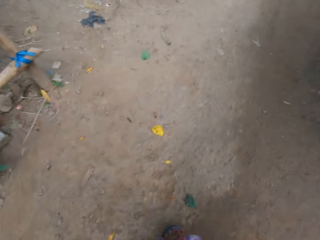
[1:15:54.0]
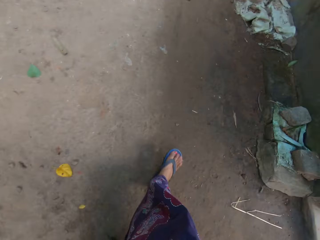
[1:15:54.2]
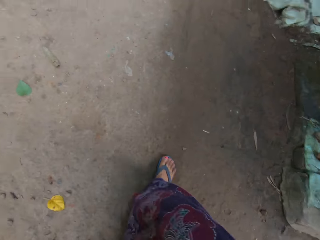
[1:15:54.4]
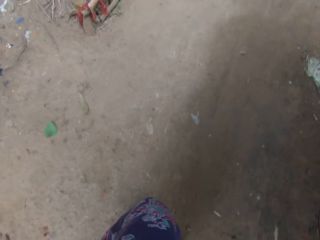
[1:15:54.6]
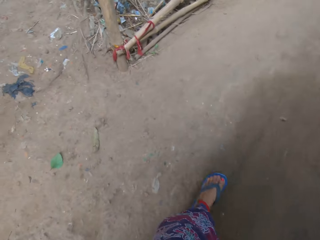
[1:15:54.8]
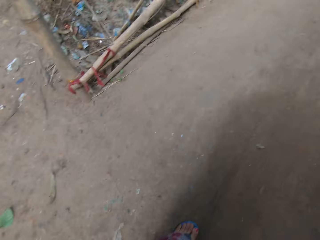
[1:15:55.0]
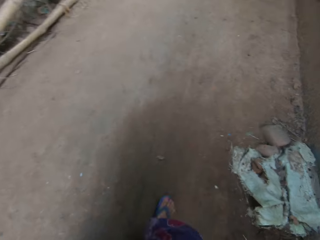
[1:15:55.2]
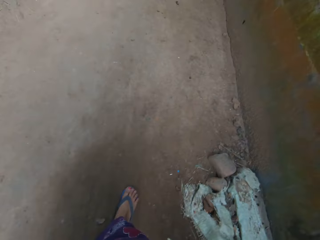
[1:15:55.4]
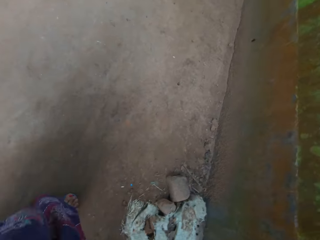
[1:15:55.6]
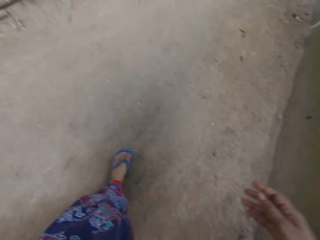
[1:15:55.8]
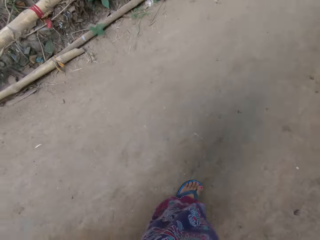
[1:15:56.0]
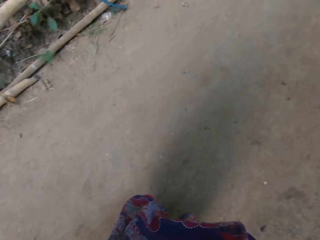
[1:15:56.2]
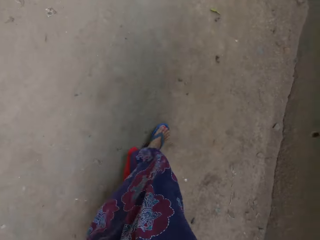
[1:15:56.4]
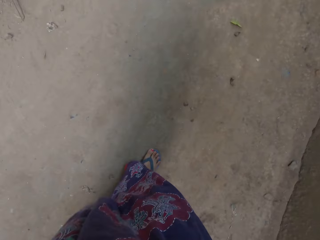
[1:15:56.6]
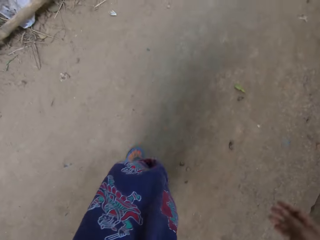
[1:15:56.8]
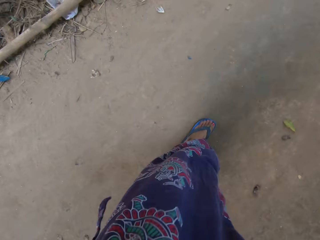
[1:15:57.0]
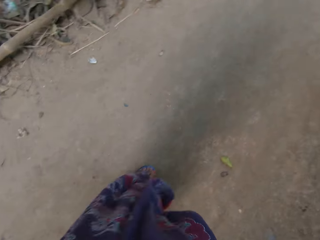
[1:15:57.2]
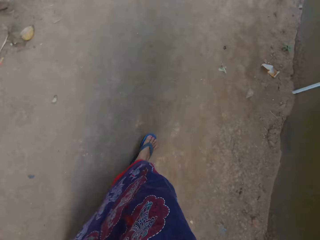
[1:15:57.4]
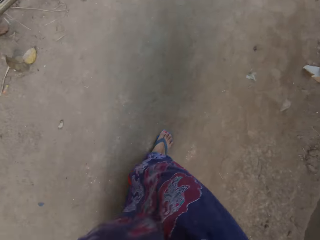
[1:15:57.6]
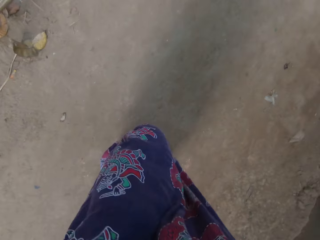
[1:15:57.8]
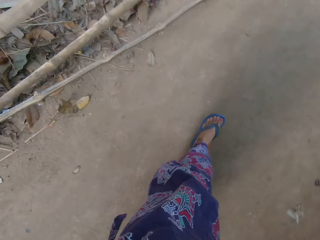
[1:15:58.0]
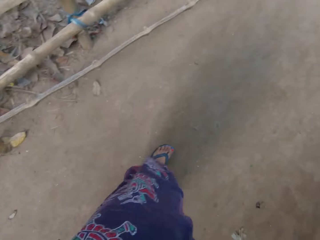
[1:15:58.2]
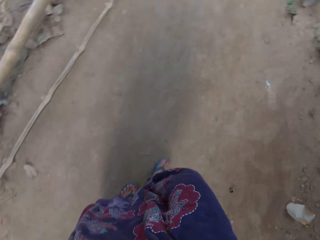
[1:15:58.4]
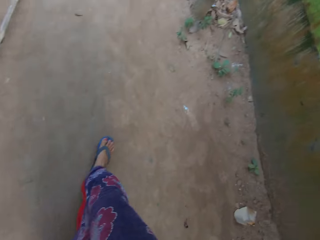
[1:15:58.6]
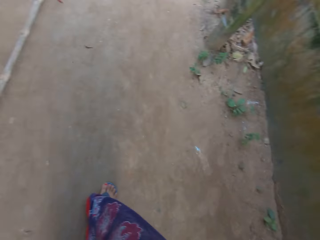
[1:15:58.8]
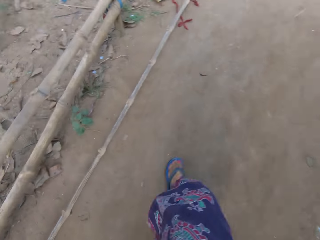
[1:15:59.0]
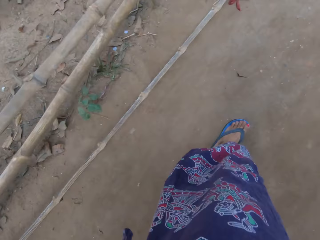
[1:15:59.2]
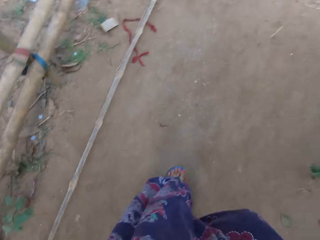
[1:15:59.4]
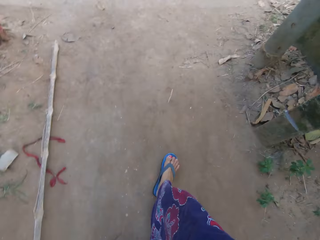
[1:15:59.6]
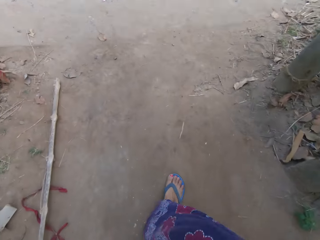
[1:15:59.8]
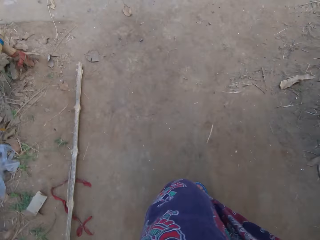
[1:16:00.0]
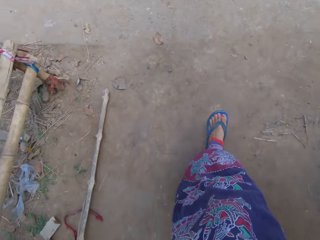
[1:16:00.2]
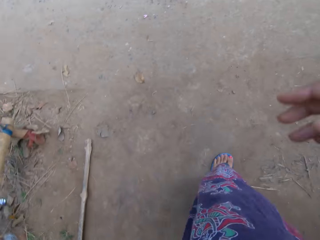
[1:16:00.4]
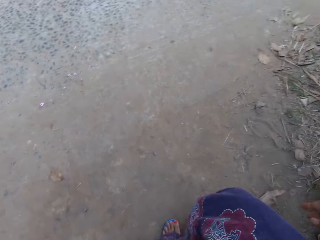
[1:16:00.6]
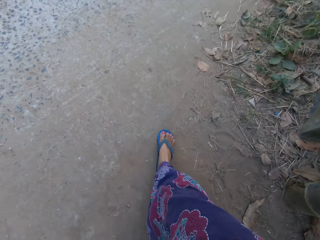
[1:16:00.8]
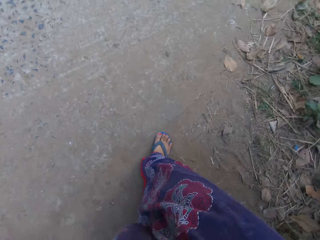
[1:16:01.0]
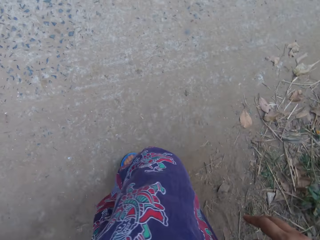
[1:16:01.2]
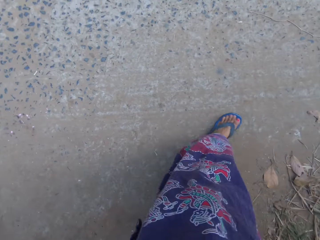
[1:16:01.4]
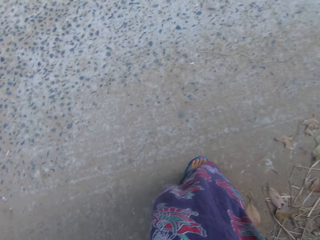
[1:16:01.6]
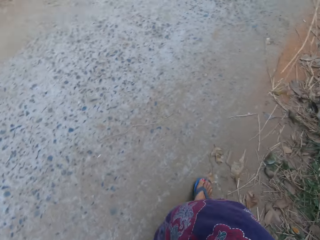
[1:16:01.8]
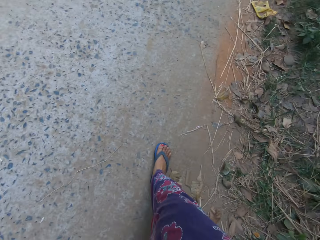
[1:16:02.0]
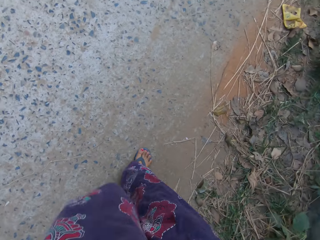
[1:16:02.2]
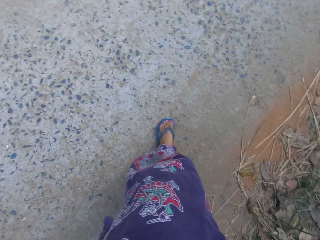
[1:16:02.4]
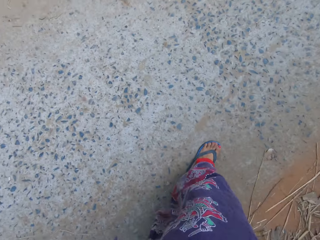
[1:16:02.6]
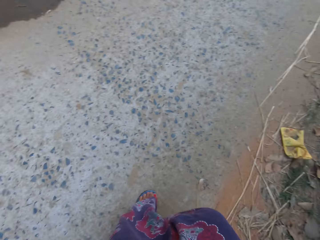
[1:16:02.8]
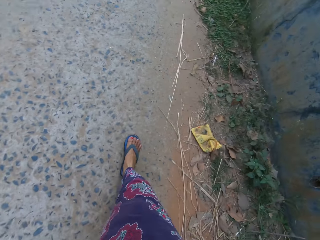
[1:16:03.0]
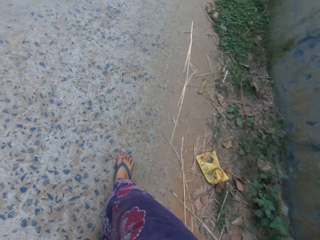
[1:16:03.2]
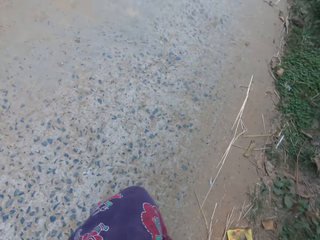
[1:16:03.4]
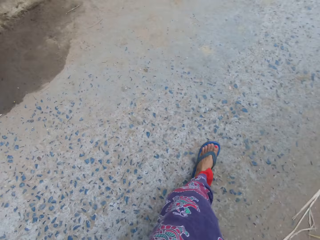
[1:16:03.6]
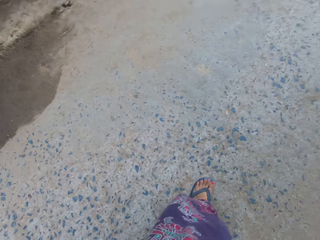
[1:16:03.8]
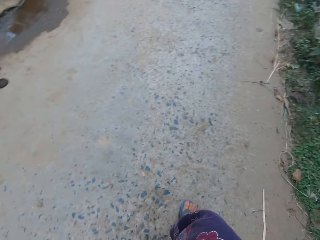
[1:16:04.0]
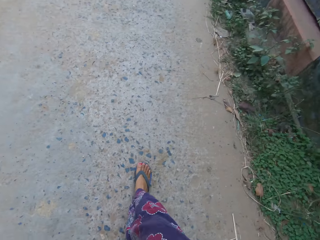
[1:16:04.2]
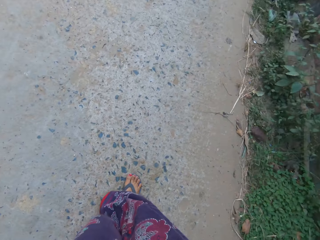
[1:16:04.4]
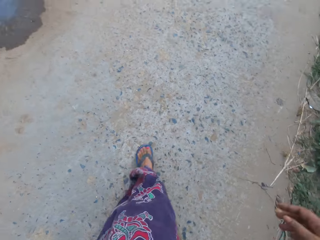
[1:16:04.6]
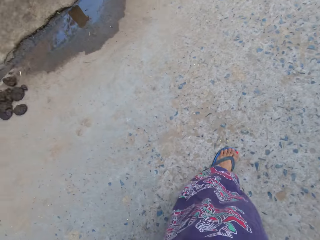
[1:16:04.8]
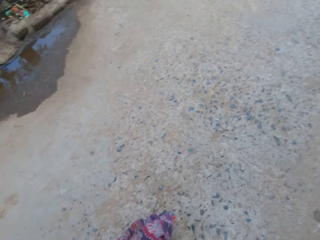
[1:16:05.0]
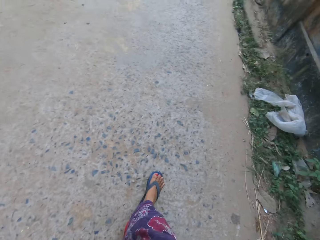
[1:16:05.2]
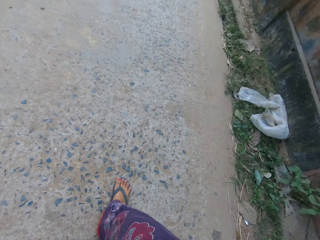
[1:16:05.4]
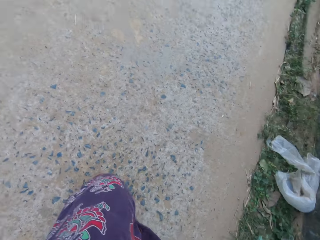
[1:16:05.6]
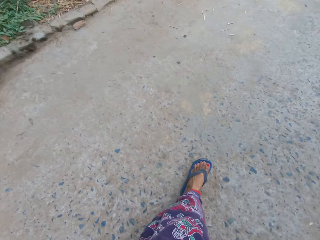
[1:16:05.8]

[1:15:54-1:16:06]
The camera wearer turns right towards a road.

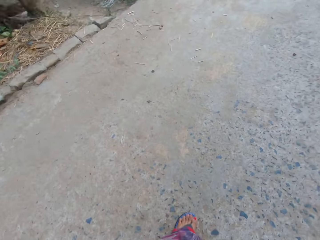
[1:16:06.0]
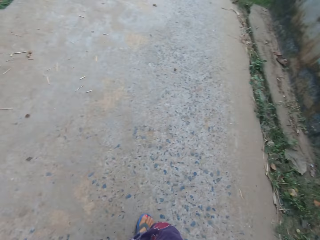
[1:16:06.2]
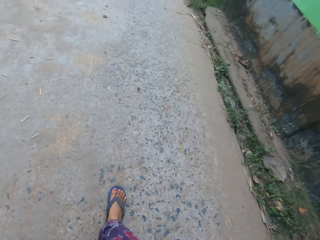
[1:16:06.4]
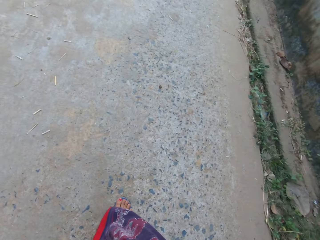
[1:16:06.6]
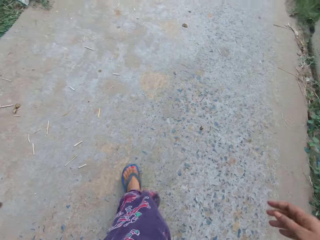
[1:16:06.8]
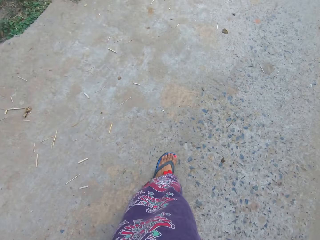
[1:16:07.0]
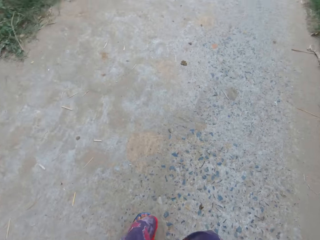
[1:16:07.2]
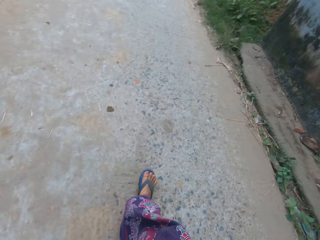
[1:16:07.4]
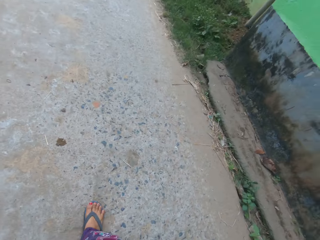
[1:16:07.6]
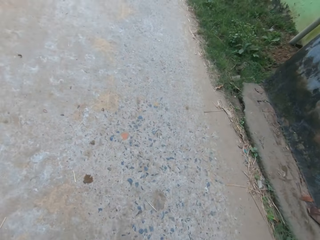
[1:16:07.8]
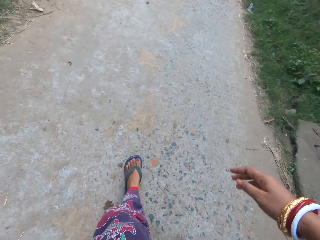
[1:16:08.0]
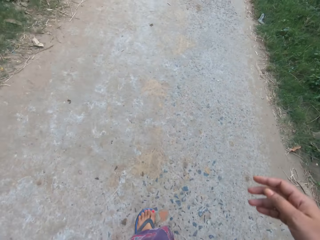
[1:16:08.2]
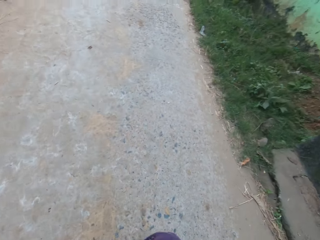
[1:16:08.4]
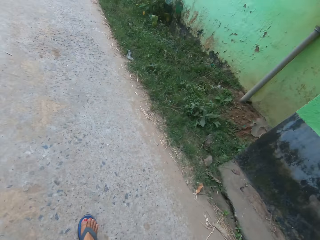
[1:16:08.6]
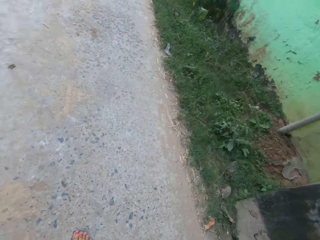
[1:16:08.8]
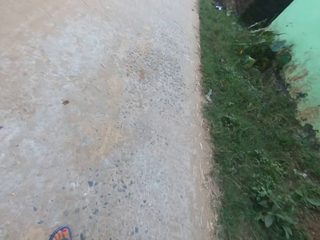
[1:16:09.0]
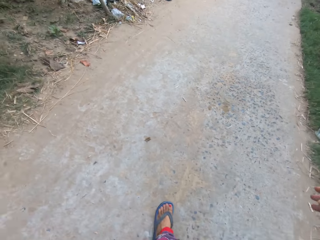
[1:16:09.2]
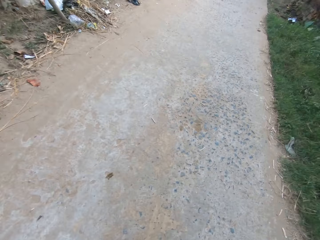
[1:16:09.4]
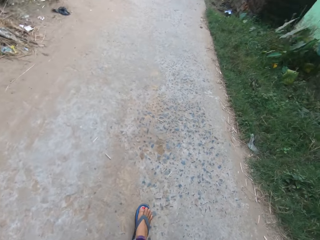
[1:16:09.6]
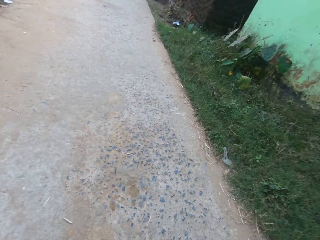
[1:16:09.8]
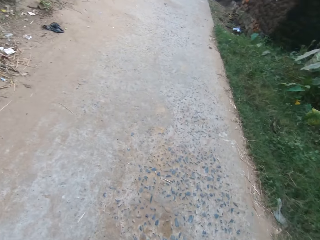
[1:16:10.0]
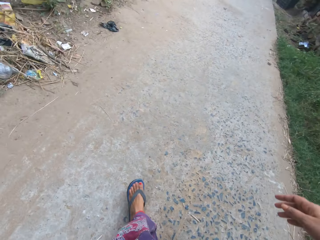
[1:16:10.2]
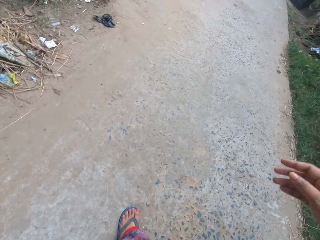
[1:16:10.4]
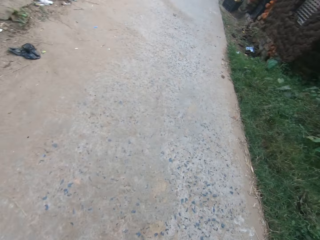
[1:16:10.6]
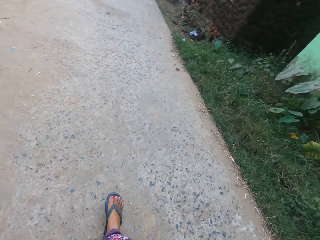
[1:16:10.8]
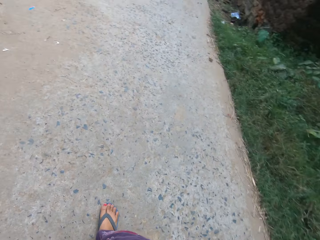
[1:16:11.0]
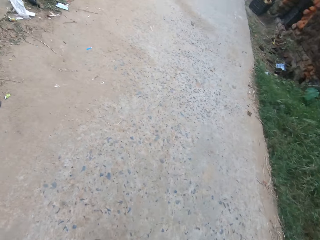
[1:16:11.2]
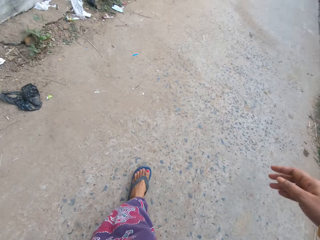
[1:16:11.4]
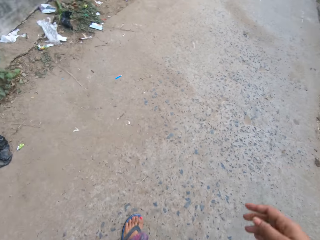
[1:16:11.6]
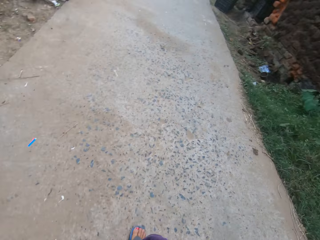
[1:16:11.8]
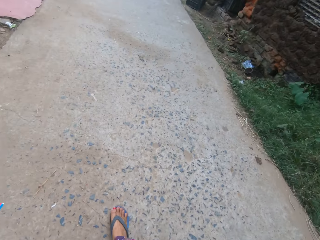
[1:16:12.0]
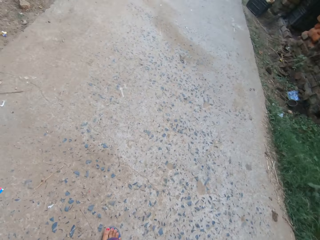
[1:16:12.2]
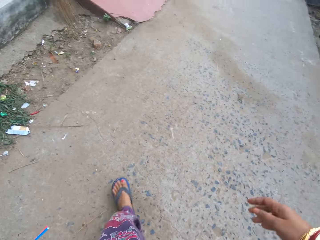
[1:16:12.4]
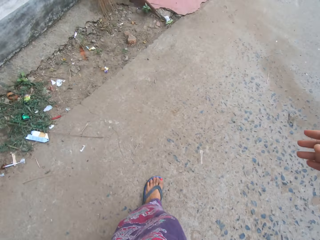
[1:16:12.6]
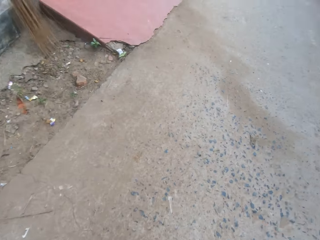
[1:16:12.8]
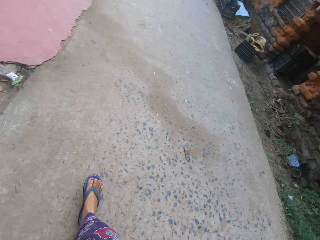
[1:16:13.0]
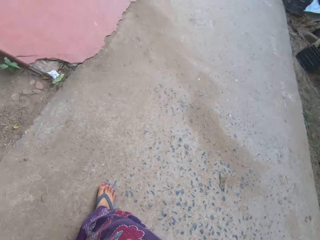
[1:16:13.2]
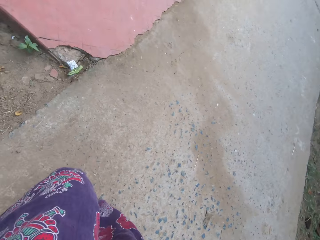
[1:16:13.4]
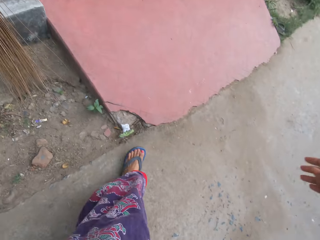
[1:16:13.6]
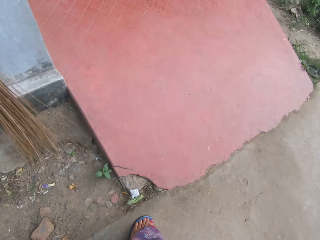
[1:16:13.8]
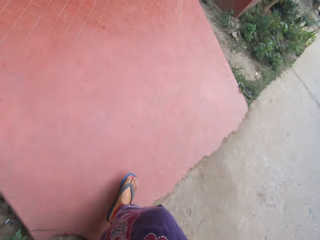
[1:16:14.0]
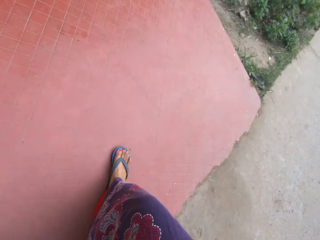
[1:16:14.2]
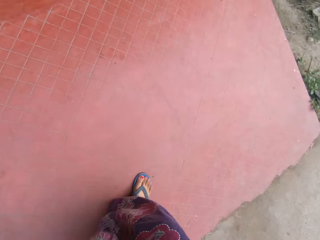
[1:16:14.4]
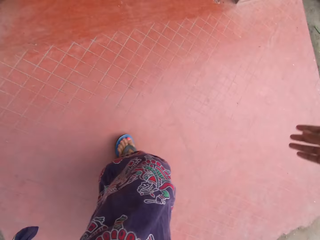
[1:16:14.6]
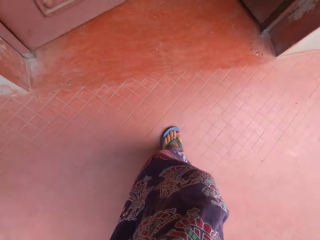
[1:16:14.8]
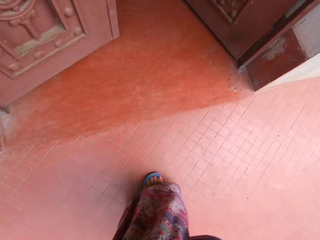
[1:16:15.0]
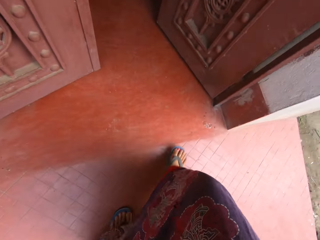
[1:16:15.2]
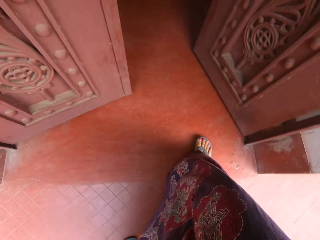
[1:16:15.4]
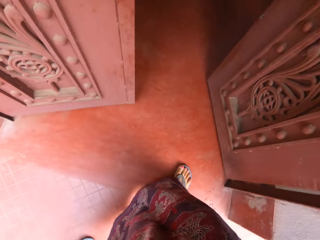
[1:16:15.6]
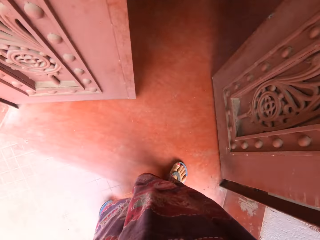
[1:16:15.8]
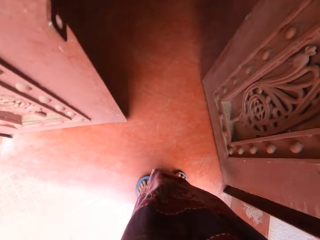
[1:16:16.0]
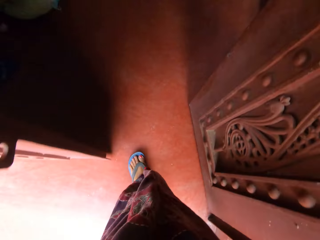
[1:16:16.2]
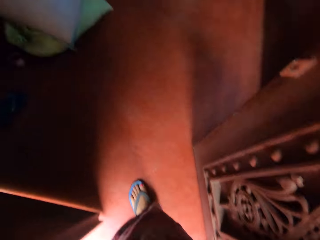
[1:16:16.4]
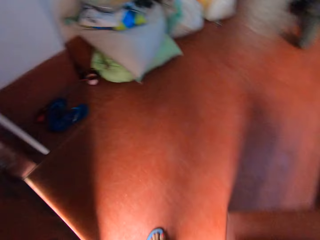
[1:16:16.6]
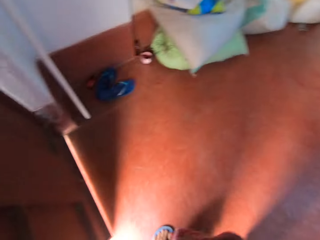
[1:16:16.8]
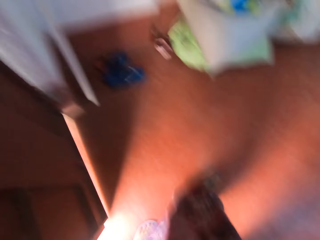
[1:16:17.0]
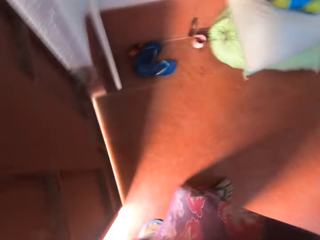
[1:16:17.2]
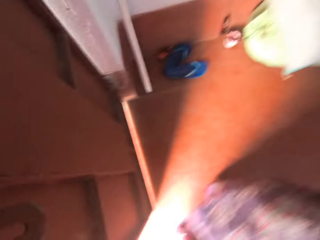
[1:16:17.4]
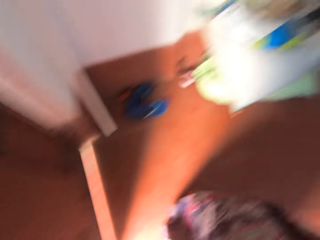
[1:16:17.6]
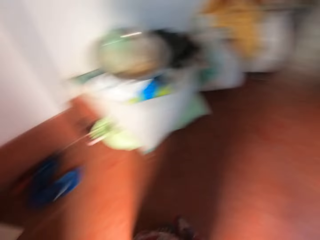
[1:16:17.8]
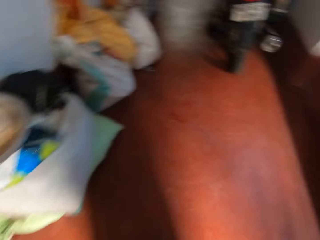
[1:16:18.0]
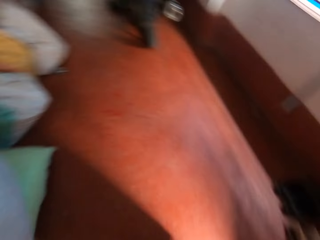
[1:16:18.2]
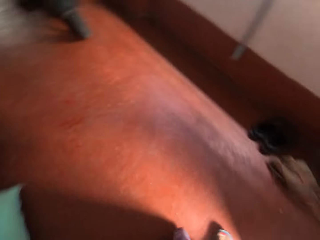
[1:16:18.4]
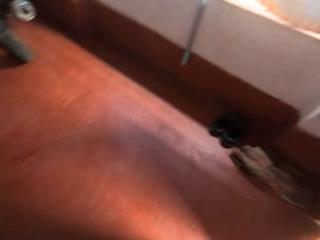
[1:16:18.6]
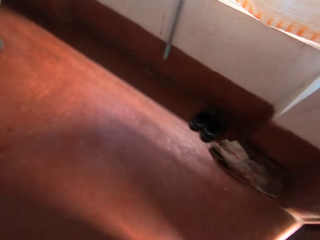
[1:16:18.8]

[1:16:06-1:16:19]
A woman walks into the room. The camera wearer enters a house.
